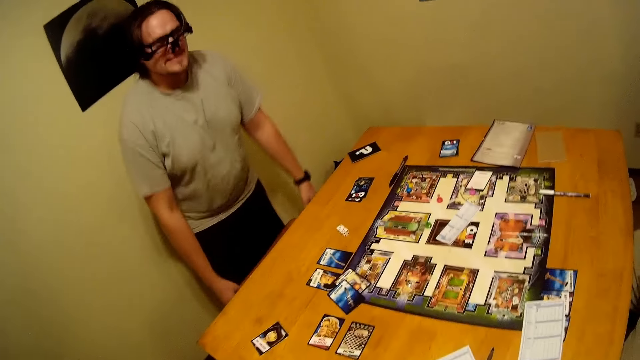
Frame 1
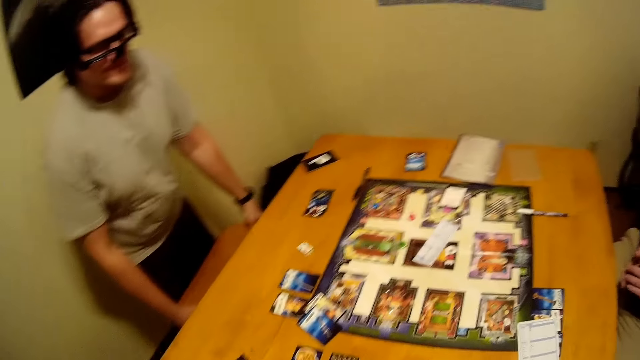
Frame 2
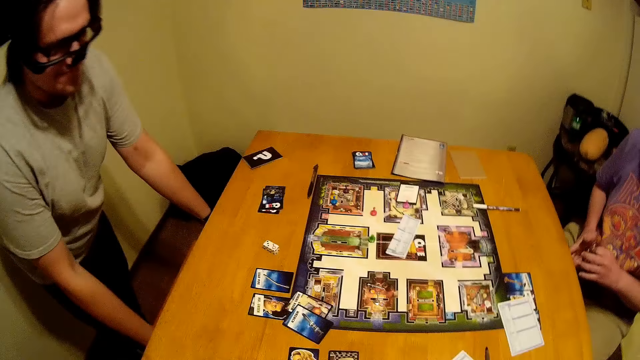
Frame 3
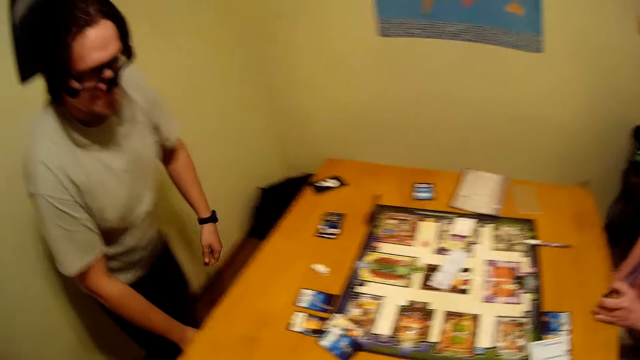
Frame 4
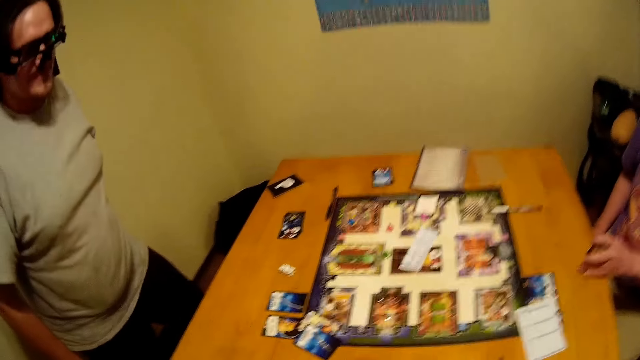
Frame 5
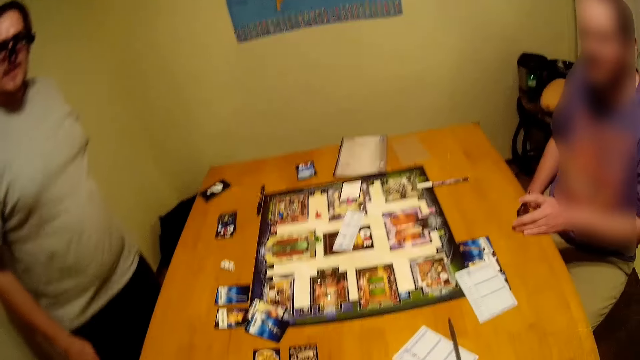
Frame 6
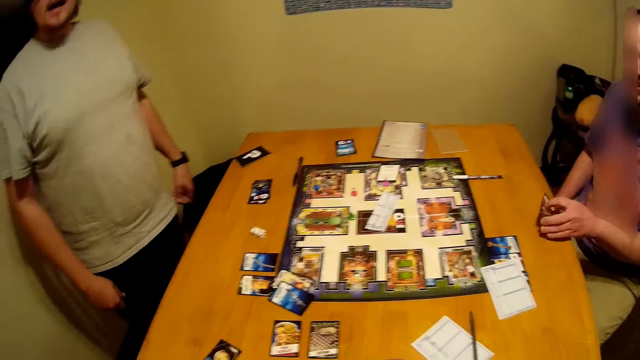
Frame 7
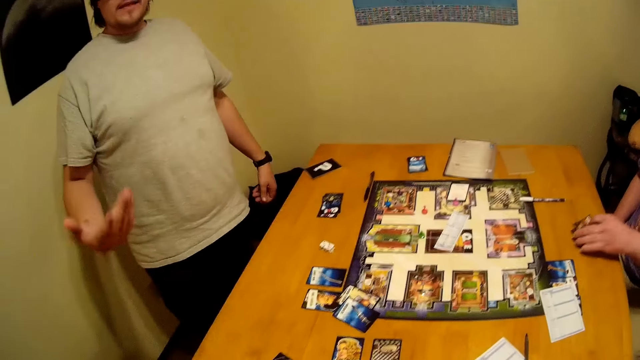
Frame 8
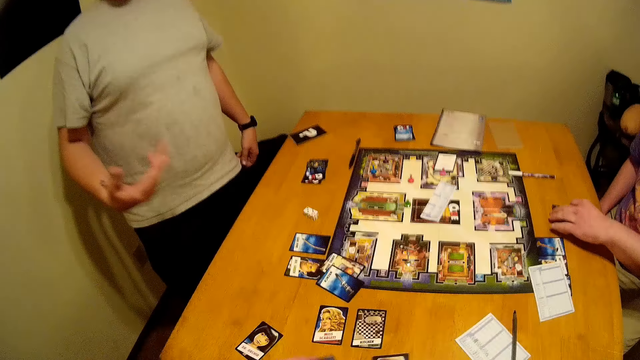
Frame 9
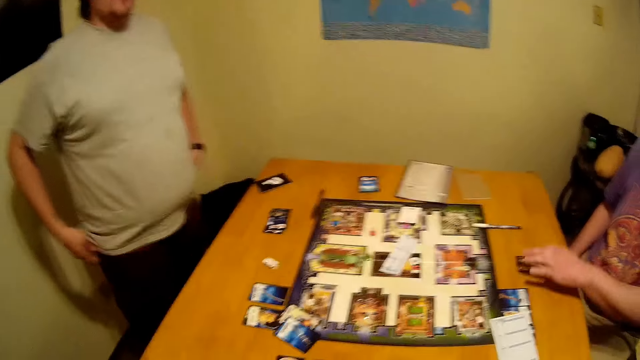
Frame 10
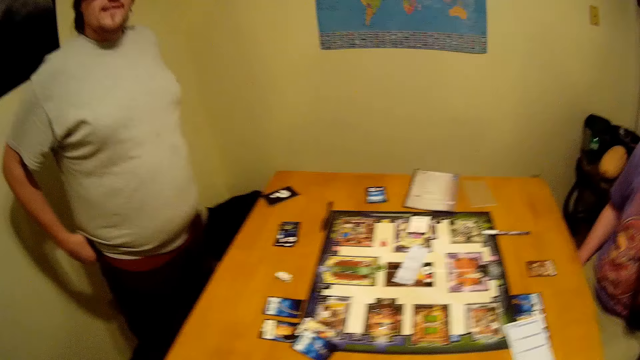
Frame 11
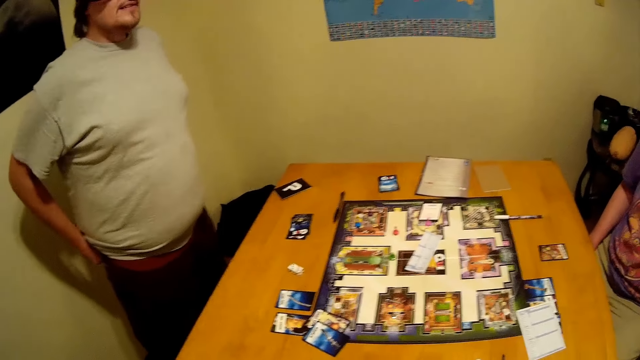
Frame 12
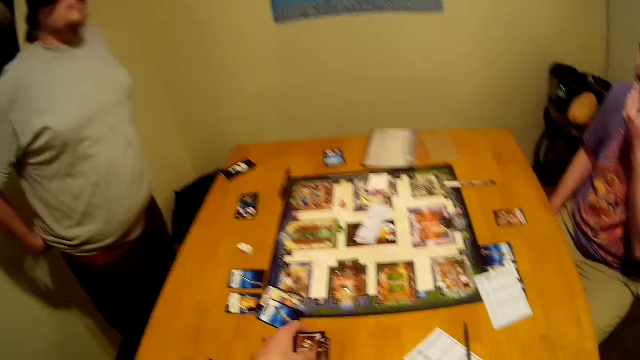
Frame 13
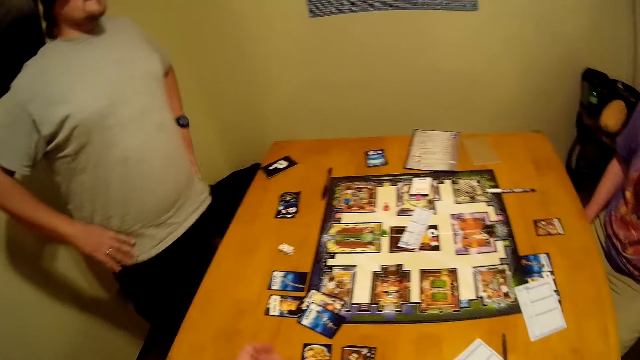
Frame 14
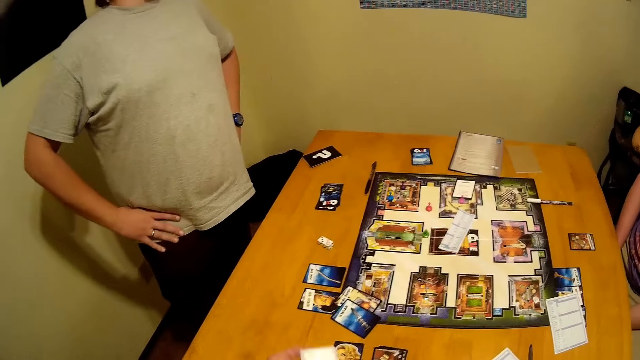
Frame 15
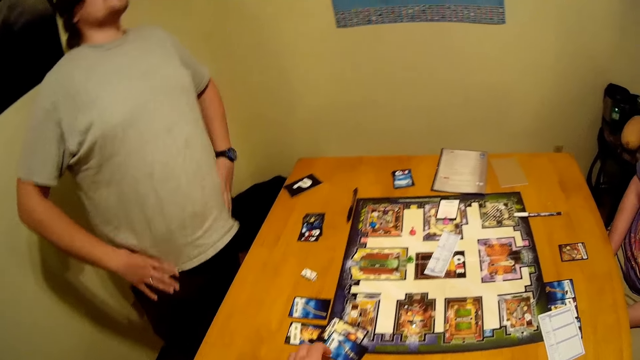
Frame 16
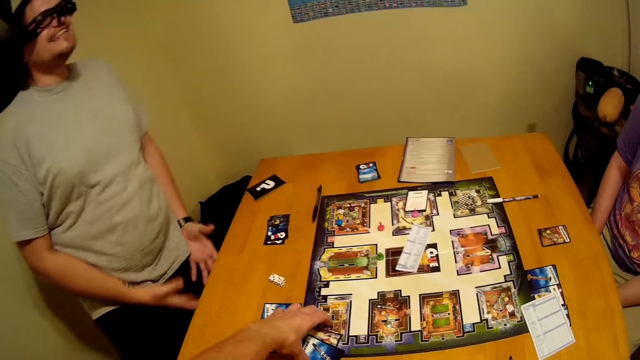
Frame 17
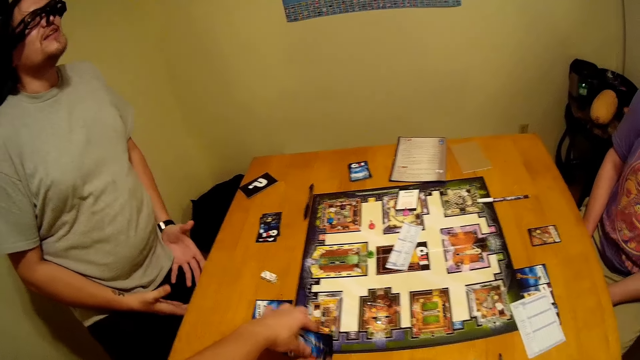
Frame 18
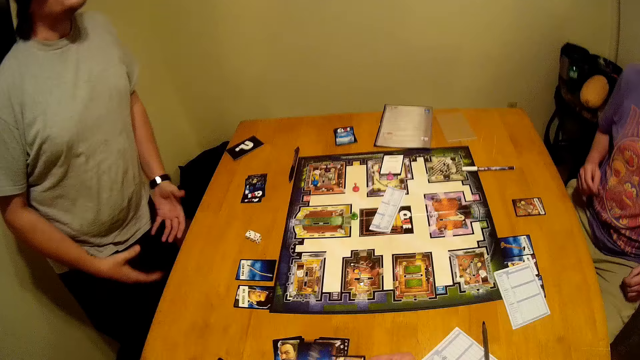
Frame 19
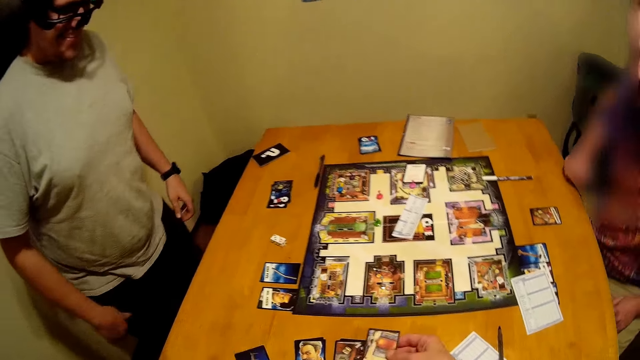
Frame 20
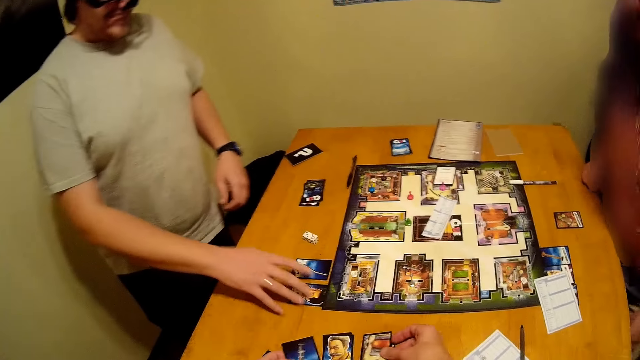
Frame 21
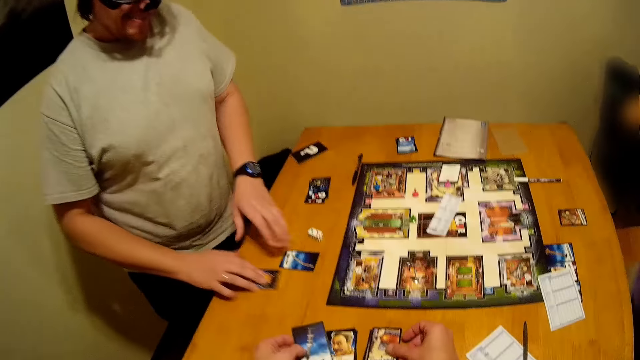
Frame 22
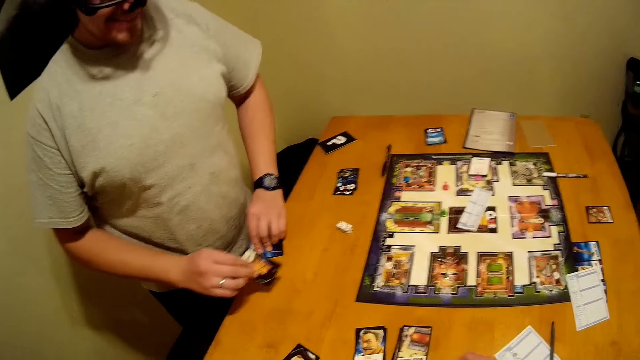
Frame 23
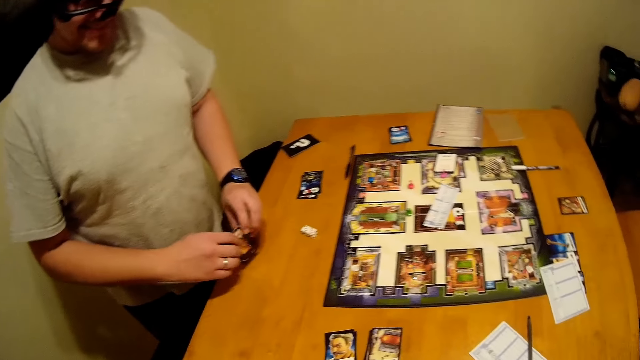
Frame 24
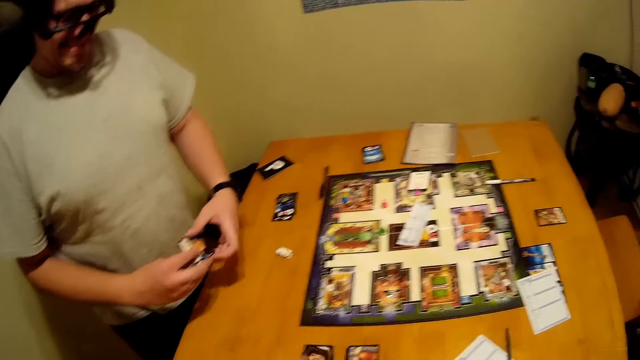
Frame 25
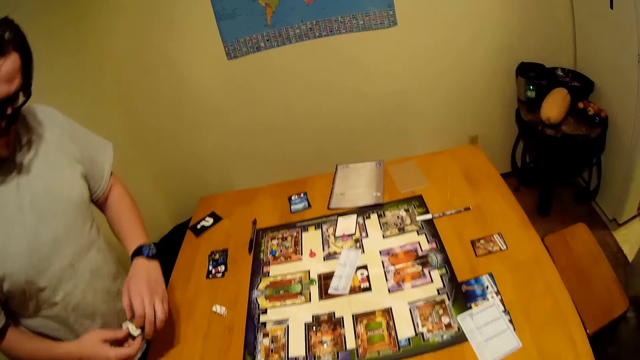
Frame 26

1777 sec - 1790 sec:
A man pushes his seat. A person puts the cards on the table. The person moves the card. The camera wearer puts cards on the table and picks cards on the table. The person picks cards on the table and stands up.

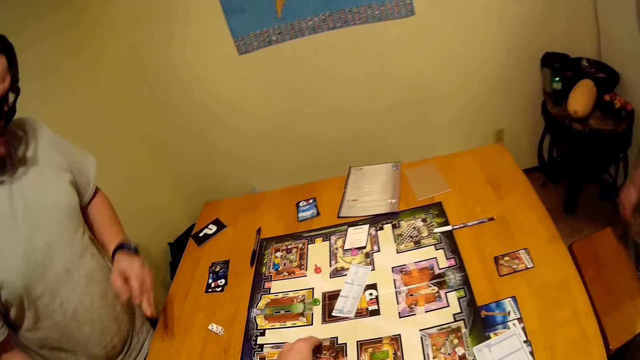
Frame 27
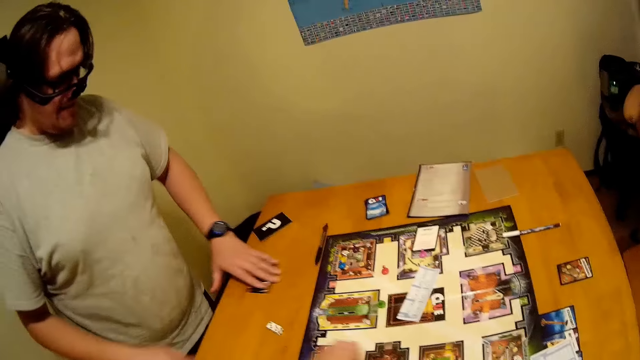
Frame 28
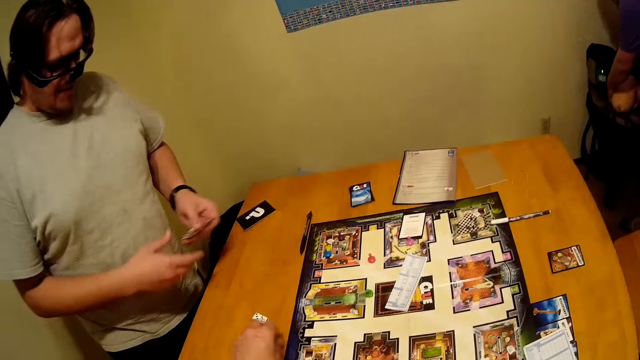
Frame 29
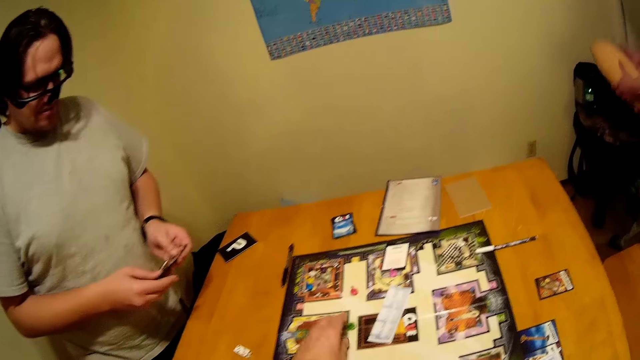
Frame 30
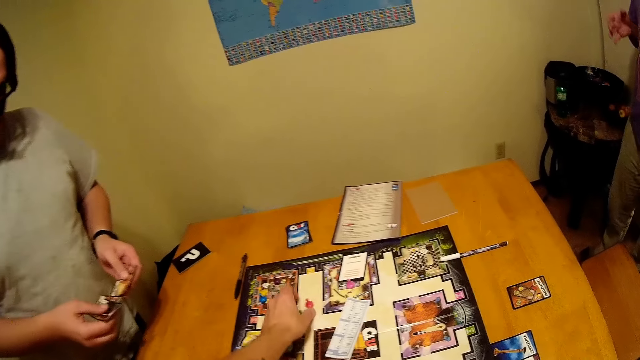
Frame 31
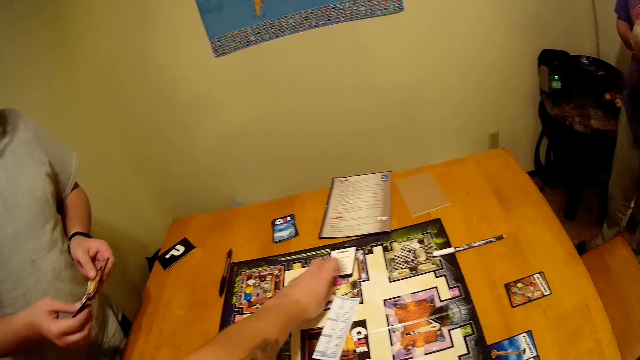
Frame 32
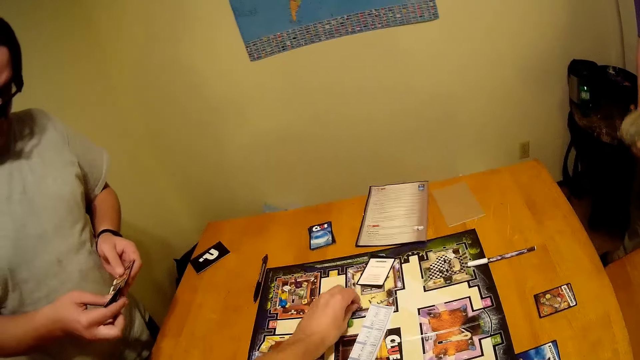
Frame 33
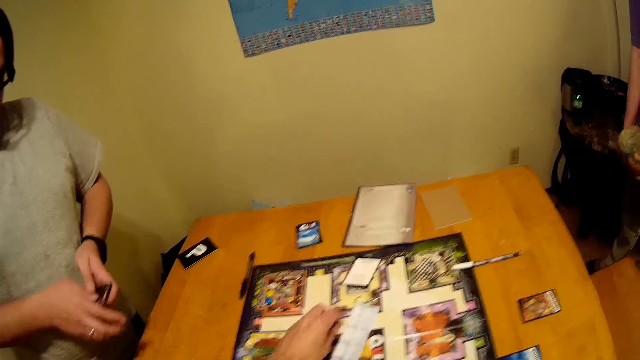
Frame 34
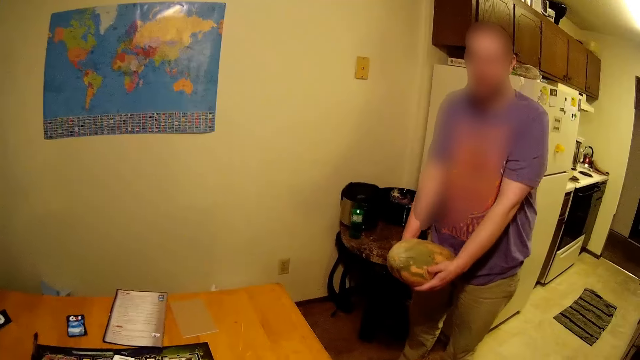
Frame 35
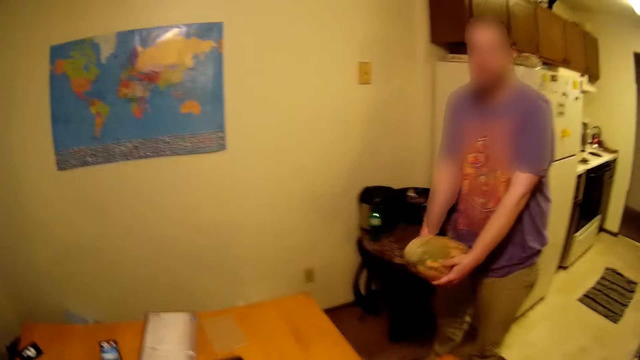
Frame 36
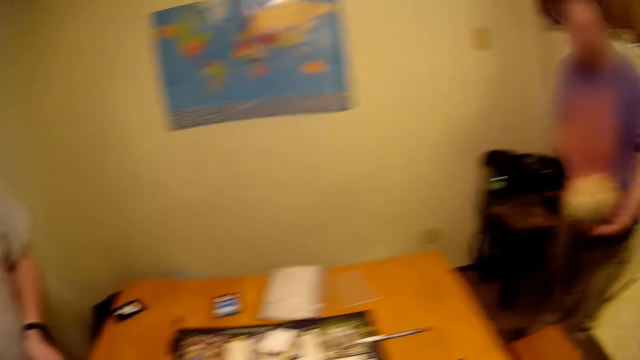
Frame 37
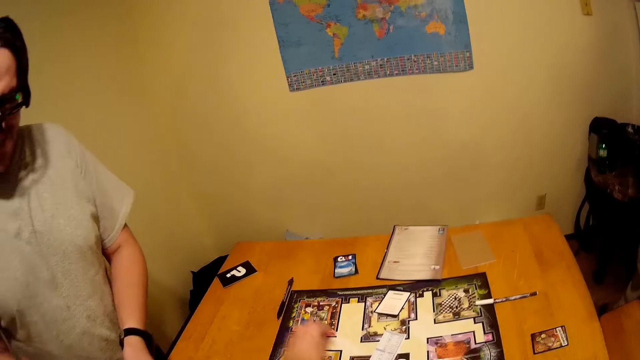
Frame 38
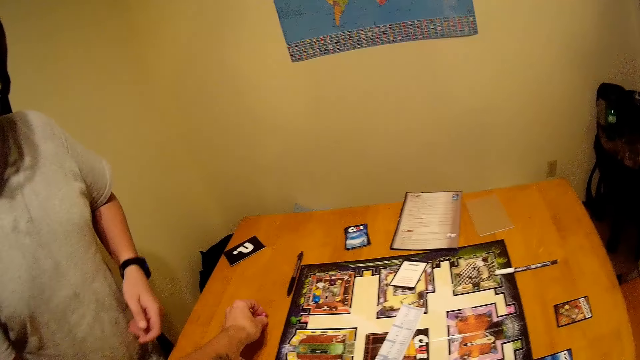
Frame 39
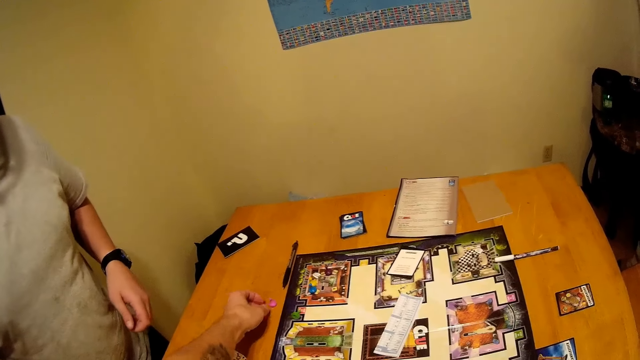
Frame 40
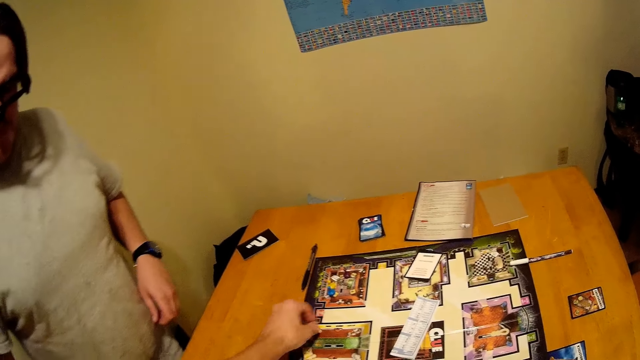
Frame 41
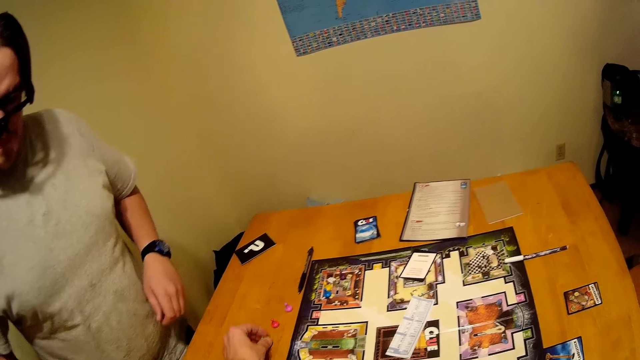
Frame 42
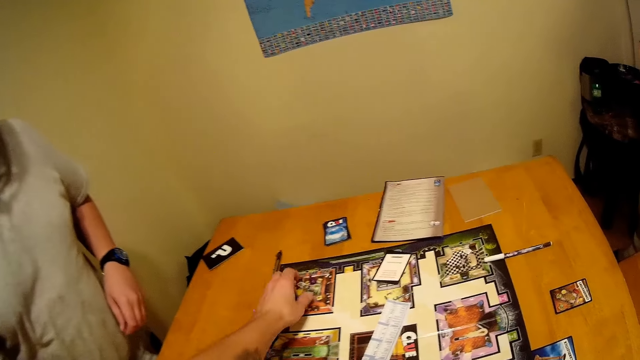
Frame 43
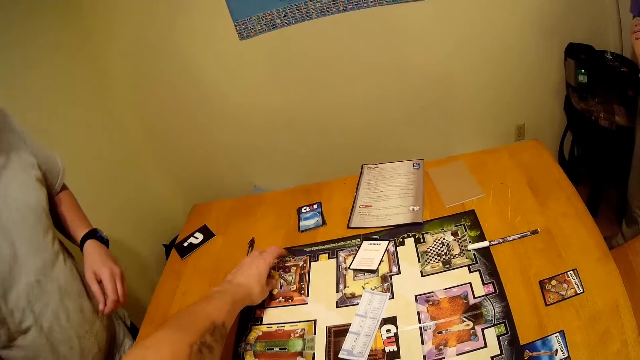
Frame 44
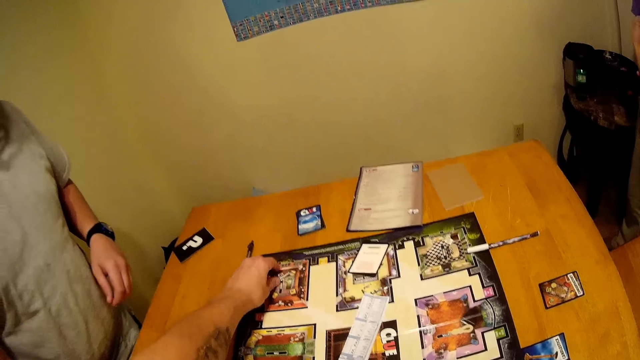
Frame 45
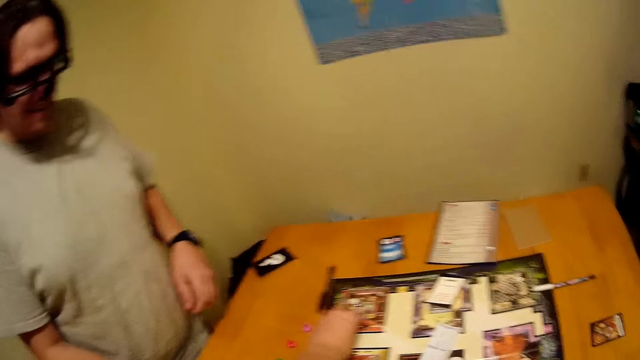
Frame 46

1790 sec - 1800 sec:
The camera wearer picks something on the game board. They put something on the table. They pick something on the game board.
